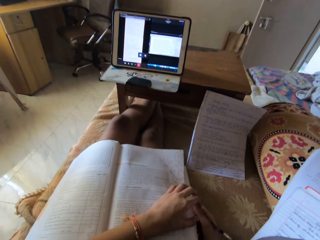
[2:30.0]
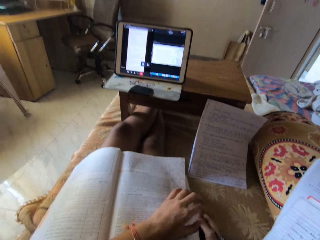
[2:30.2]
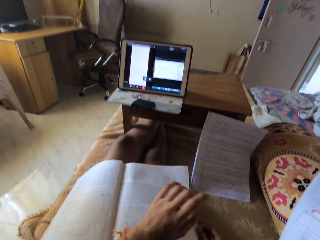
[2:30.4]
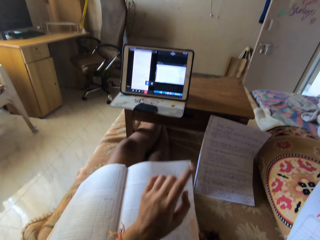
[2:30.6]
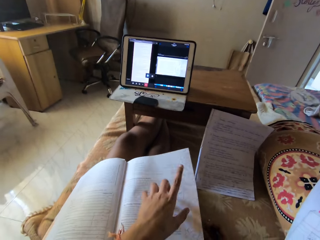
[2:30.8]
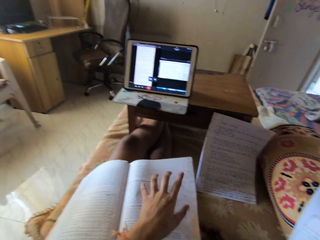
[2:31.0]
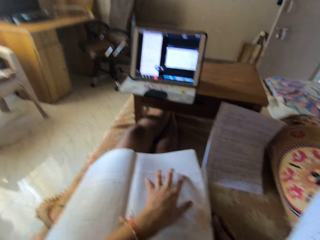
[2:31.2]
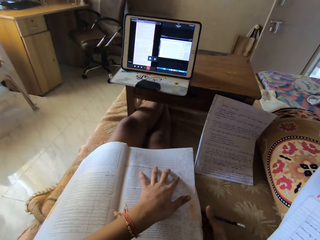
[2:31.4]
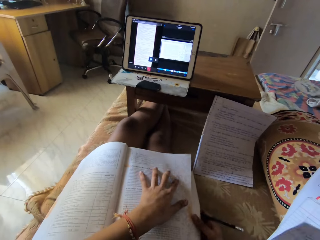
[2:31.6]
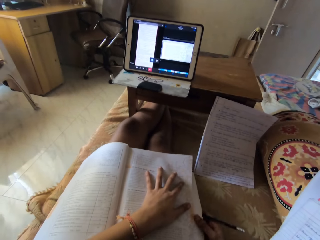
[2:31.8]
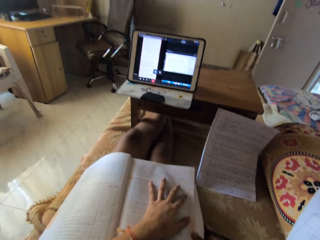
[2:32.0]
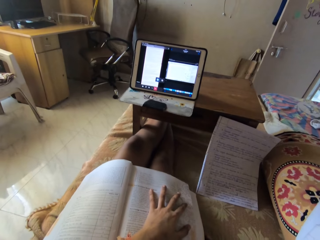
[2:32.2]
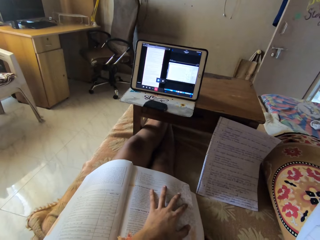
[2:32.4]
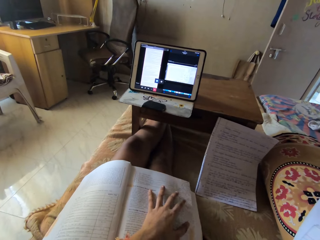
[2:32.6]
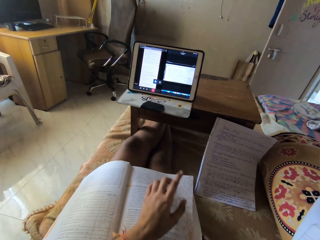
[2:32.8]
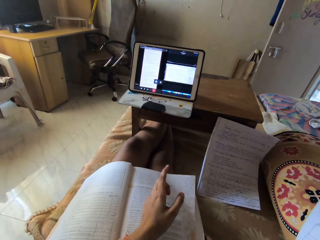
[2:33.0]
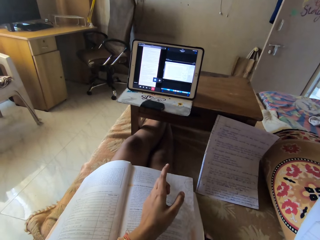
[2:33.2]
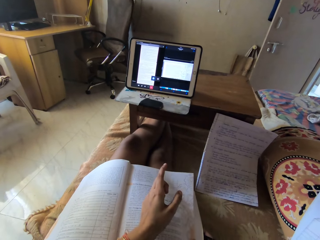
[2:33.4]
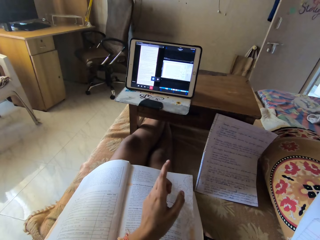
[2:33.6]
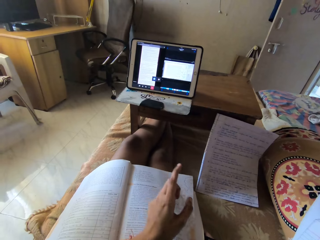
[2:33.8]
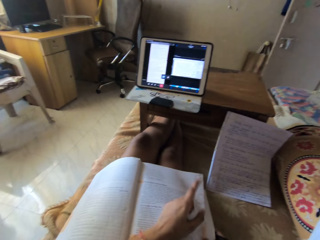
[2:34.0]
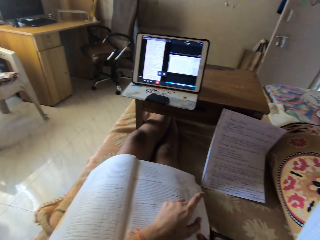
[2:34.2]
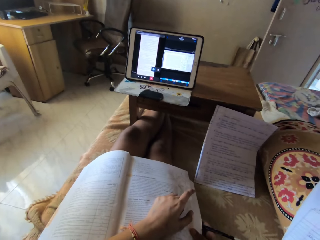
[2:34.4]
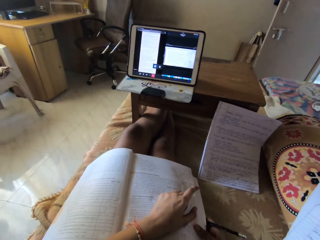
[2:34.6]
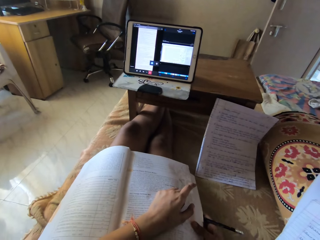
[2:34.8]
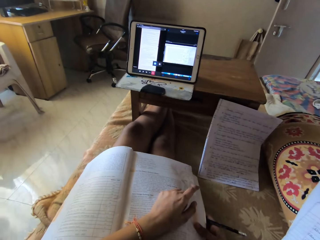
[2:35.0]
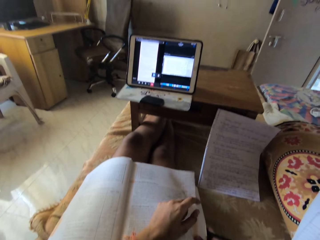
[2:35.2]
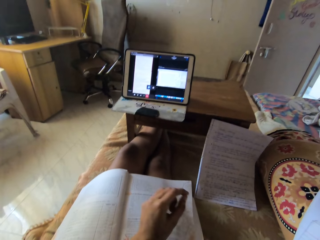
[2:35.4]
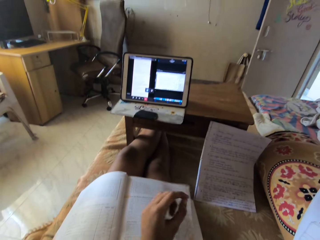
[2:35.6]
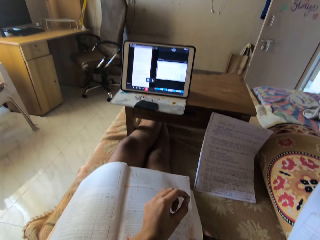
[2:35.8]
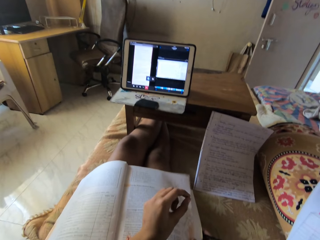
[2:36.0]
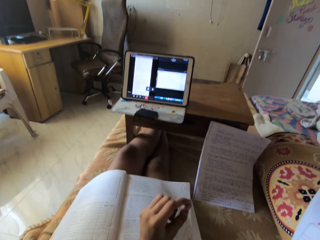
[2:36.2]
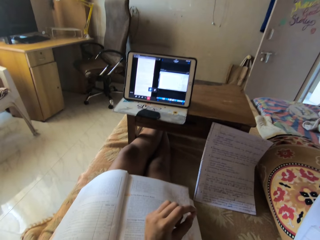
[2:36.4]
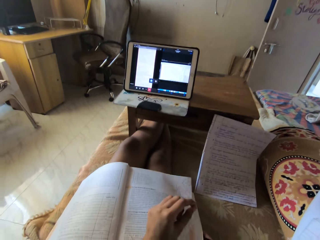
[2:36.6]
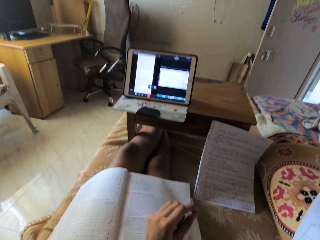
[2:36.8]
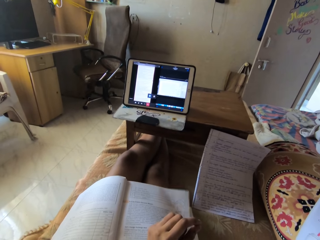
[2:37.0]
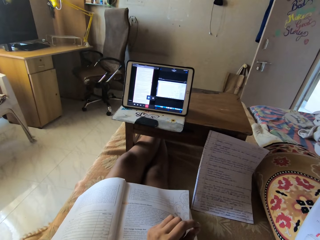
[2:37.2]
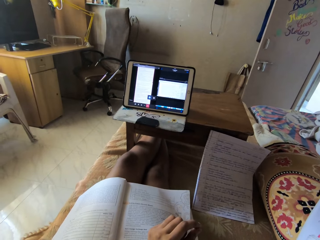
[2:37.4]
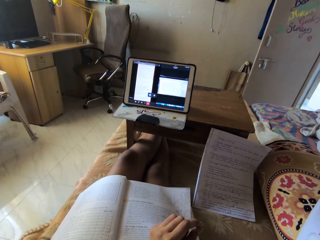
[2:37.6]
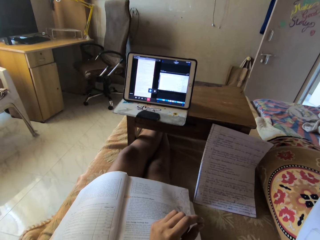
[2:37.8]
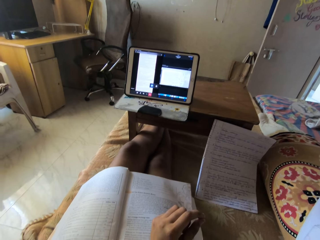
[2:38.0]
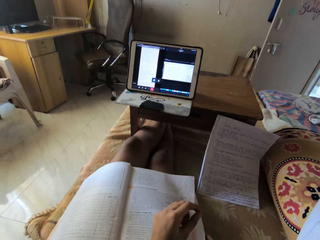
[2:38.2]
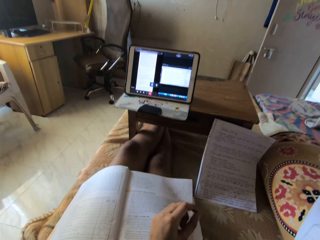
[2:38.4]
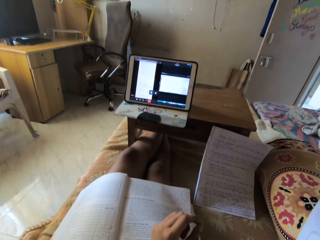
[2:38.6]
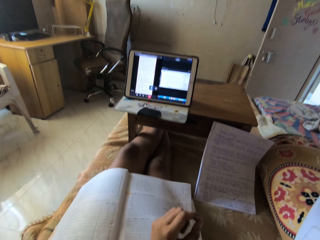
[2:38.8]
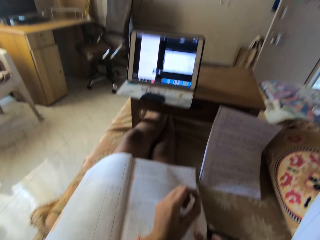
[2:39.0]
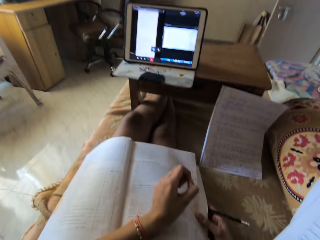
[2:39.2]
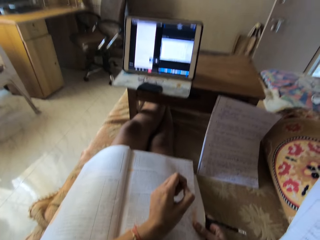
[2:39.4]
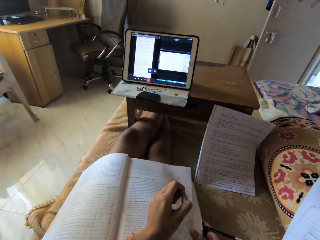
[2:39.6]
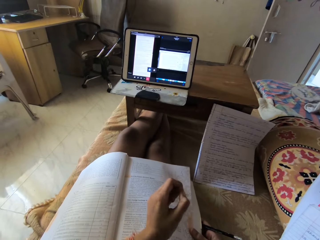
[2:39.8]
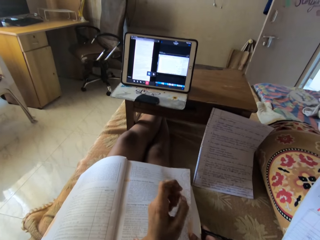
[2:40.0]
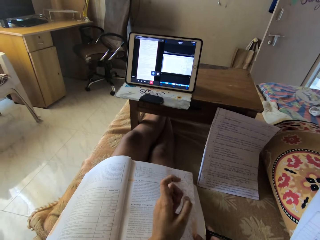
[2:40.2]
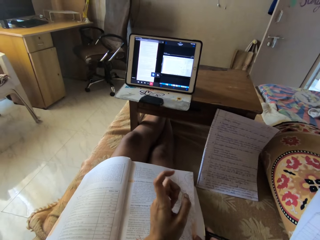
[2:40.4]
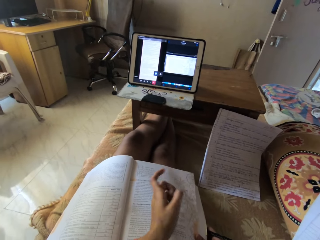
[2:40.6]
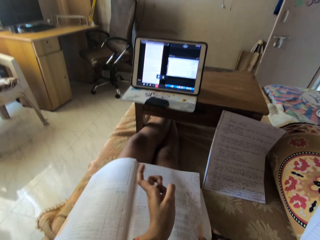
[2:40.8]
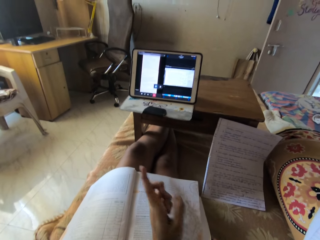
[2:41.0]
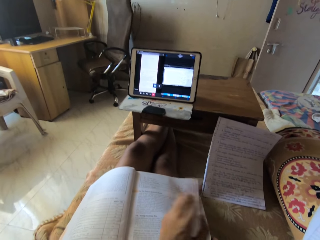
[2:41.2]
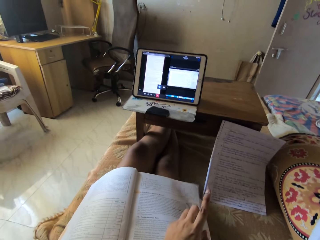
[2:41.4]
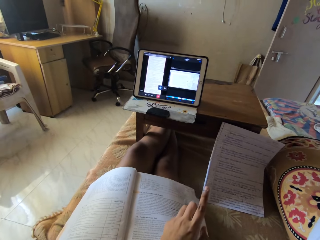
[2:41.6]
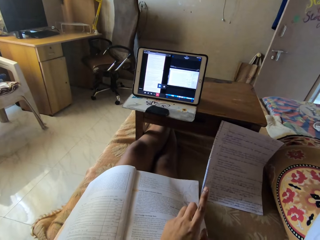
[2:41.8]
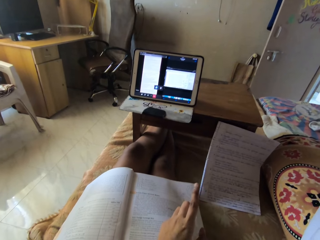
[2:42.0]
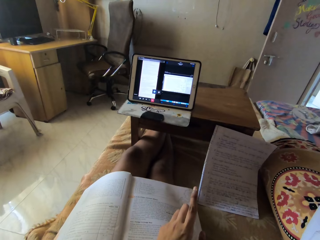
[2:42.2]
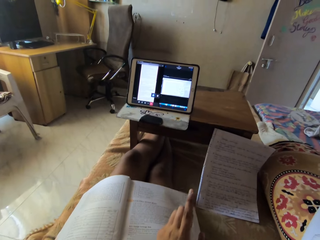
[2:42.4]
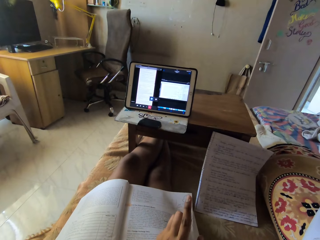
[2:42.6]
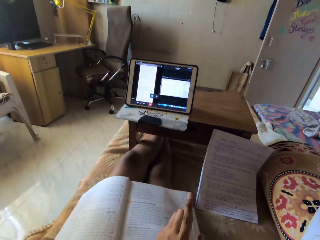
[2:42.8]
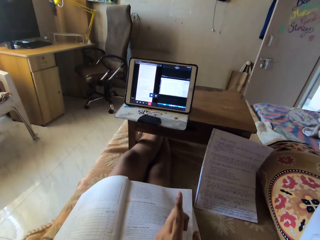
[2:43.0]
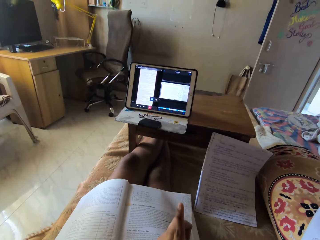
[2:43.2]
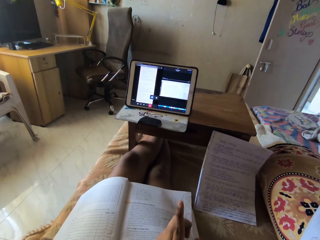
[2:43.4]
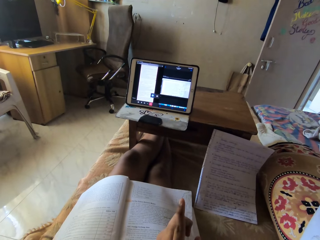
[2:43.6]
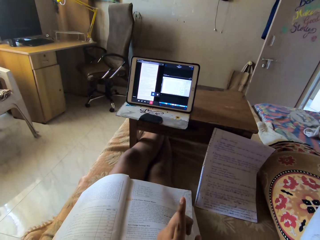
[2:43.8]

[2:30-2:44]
The camera wearer gestures. She places her left hand on a page. She gestures. She places her left hand on the page. She gestures. She stares at the book. She gestures. She stares at the book. She gestures.

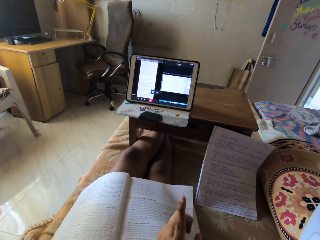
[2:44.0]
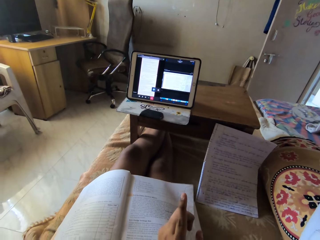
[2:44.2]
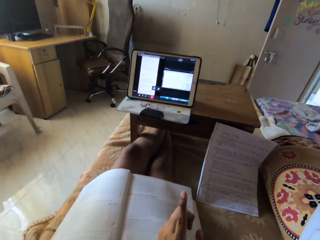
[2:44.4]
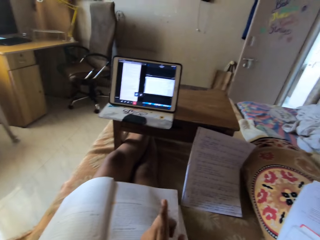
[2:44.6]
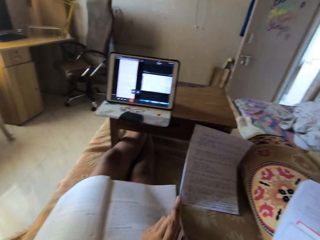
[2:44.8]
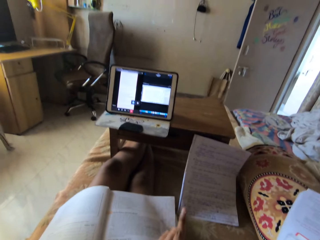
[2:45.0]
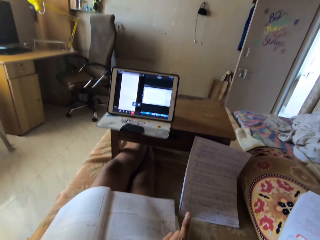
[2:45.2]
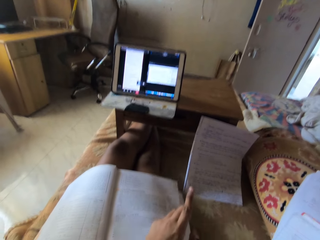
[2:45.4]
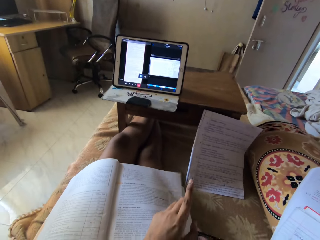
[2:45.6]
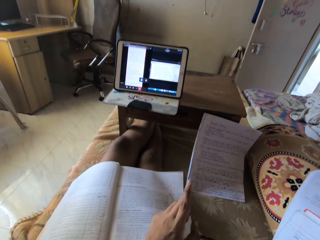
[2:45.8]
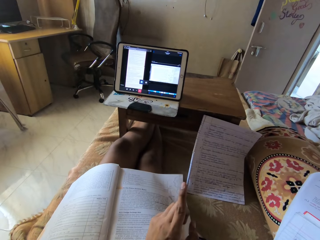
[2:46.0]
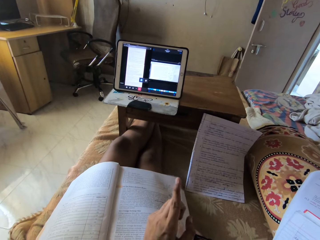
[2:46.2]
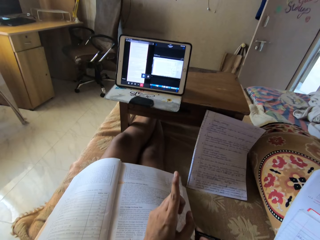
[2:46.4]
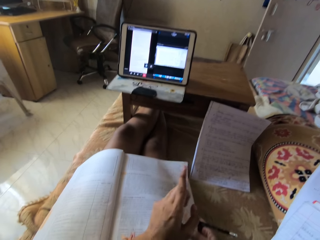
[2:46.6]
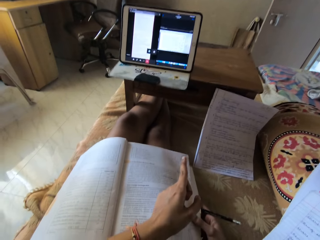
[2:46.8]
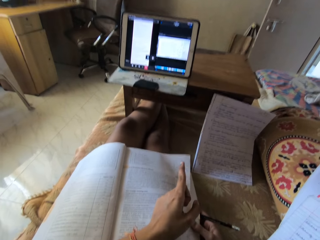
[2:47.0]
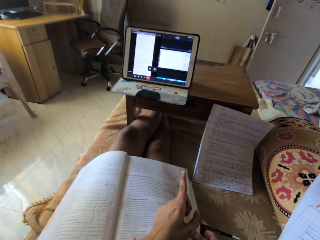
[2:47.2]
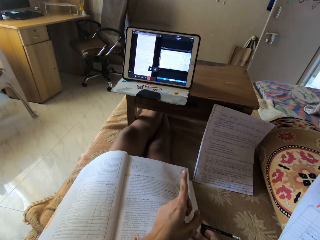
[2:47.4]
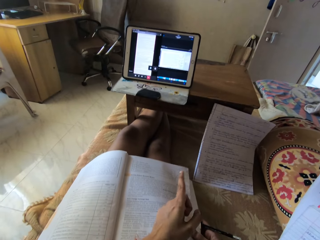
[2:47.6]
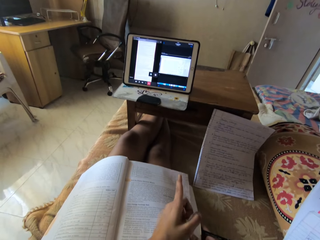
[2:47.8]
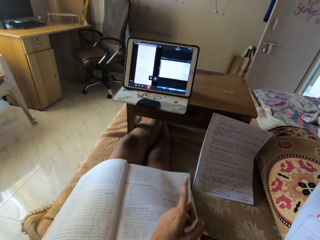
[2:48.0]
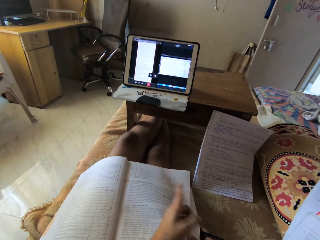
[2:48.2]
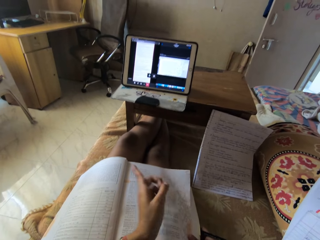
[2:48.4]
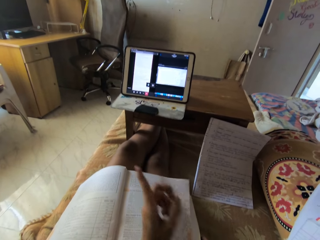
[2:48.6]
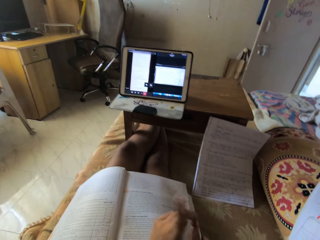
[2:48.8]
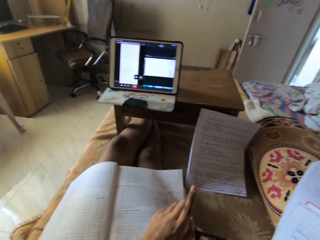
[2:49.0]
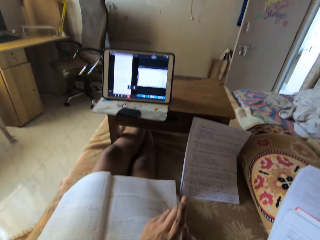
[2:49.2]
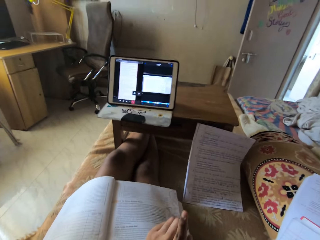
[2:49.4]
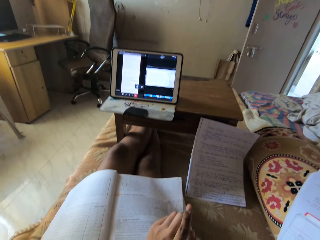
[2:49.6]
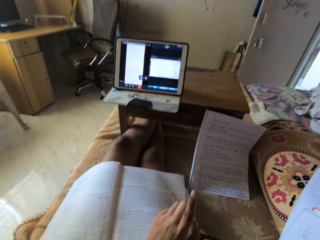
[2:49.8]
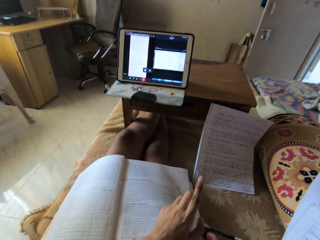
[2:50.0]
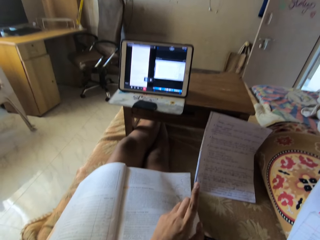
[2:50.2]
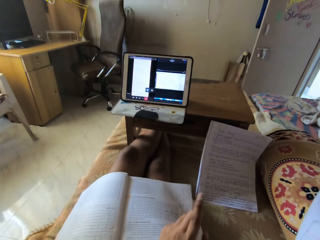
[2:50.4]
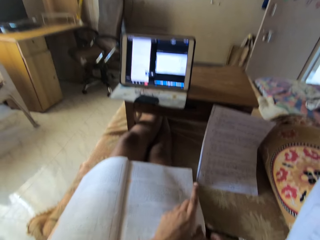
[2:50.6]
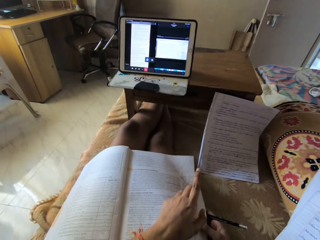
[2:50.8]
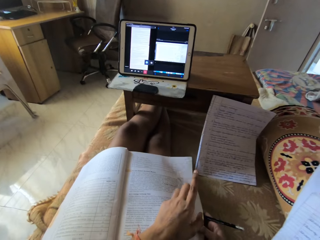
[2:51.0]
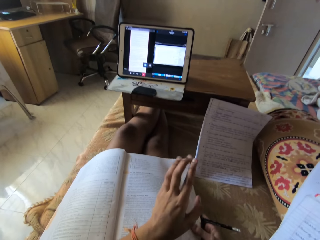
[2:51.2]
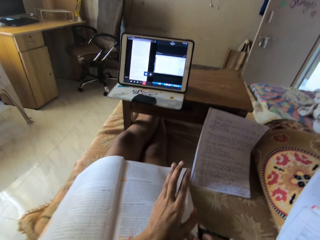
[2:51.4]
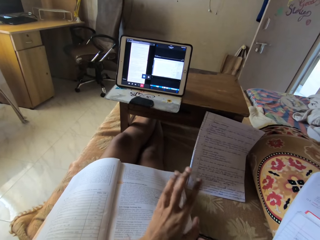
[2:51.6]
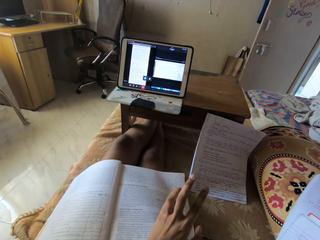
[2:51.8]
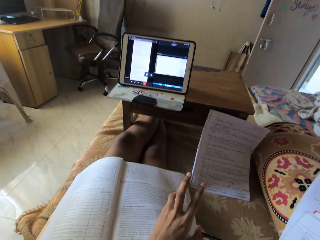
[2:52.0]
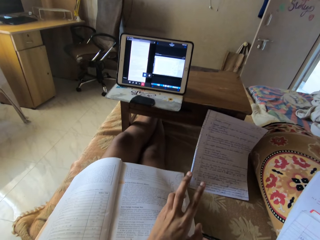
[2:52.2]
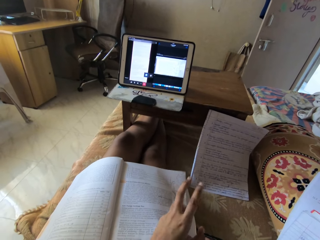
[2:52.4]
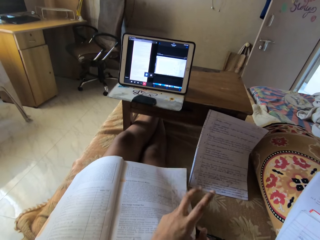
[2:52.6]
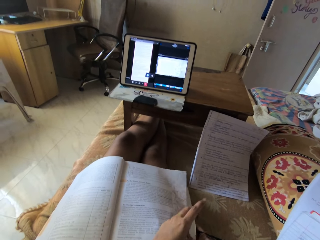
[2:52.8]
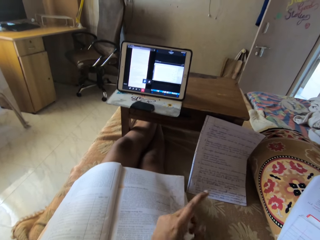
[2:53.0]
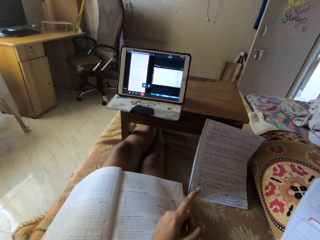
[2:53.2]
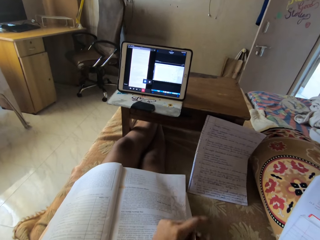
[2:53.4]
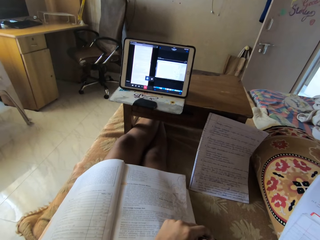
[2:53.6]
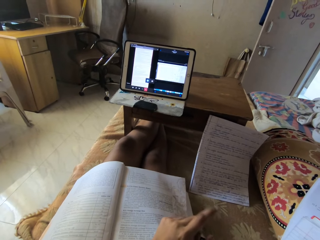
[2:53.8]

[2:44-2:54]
The camera wearer stares at the book. They gesture. They stare at the book. They gesture.
